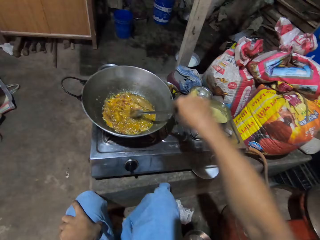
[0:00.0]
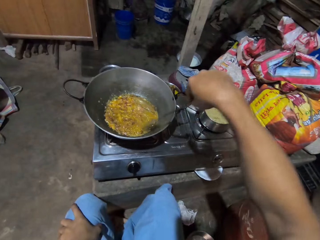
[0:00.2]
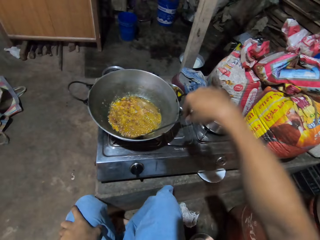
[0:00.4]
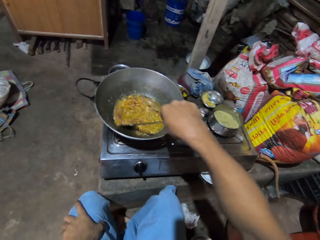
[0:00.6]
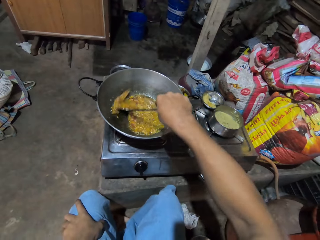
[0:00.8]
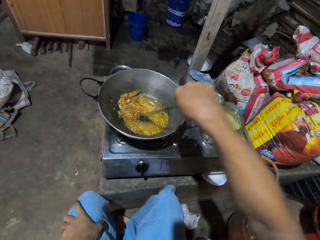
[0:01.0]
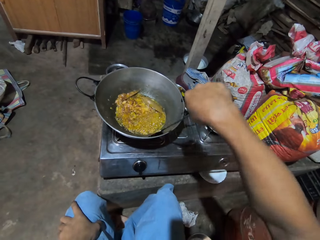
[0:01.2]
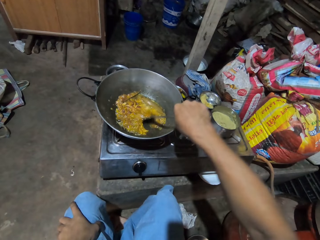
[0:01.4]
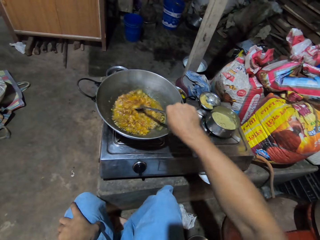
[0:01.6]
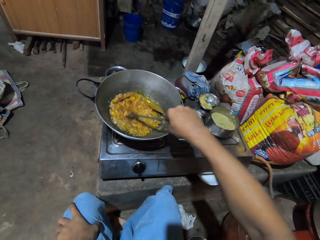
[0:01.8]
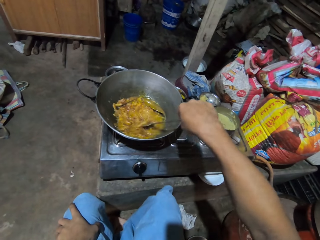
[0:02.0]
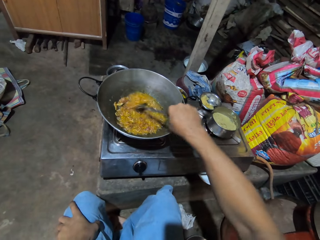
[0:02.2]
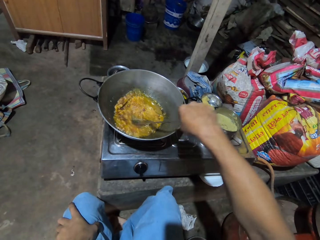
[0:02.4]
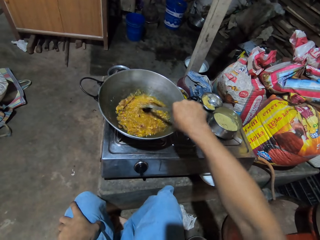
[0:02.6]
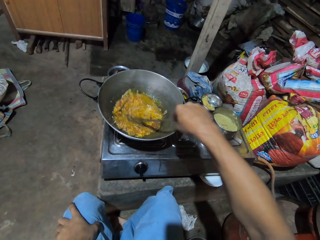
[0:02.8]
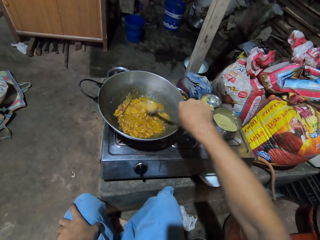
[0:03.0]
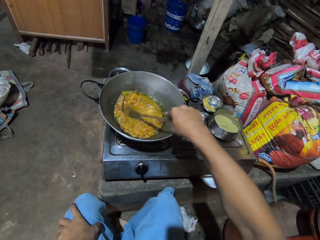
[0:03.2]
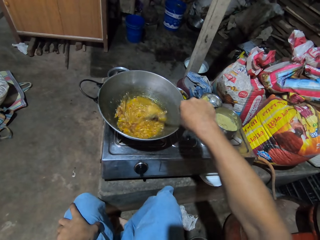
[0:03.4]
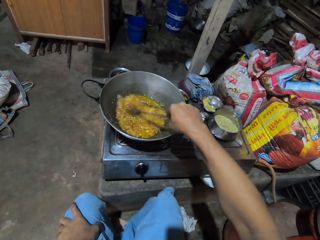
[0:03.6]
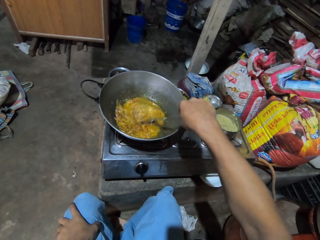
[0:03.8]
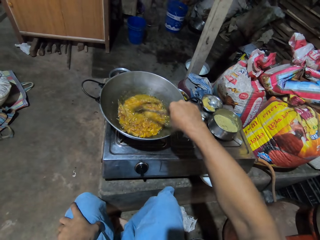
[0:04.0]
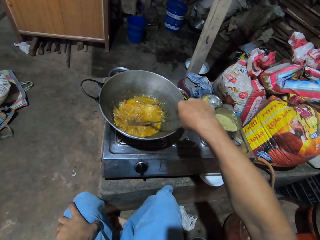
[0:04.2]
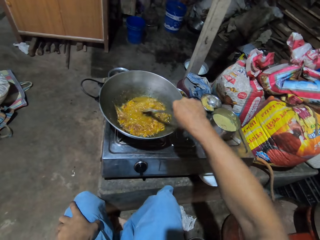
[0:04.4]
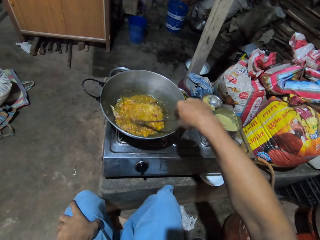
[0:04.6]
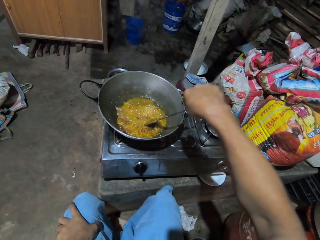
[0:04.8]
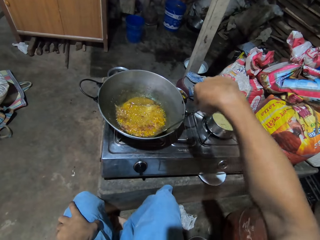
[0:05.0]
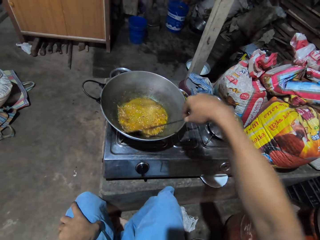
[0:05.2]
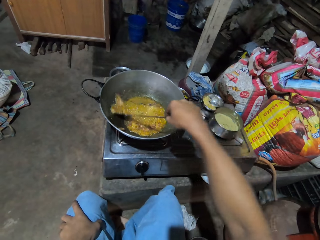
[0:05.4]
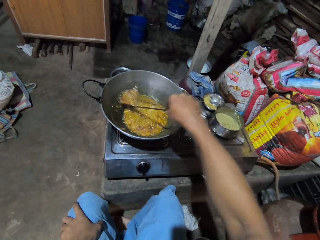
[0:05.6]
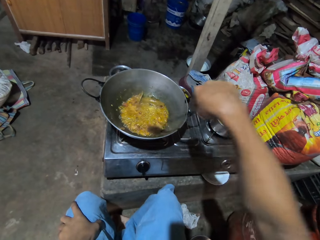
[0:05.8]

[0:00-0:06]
The camera wearer stirs the food in the pan with a metal spoon.

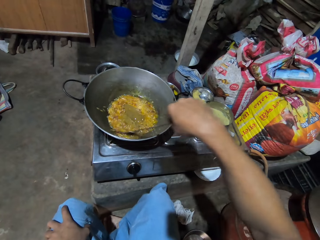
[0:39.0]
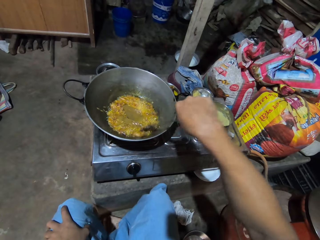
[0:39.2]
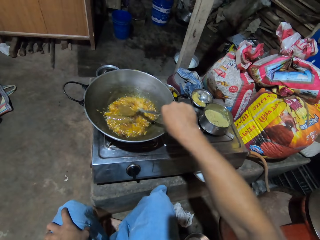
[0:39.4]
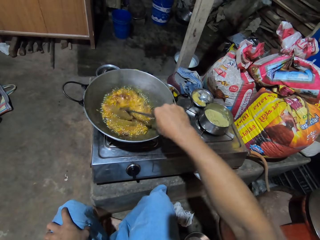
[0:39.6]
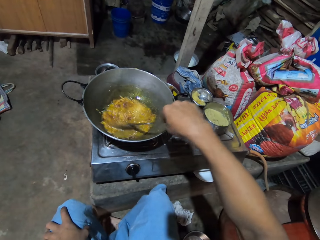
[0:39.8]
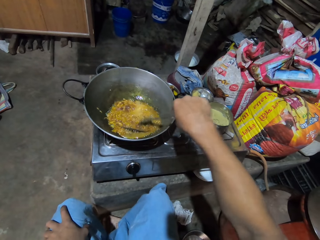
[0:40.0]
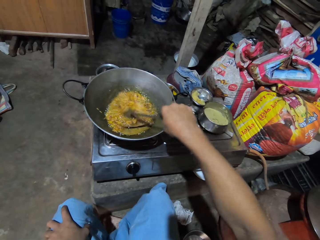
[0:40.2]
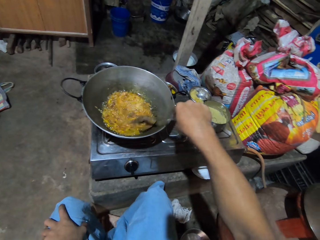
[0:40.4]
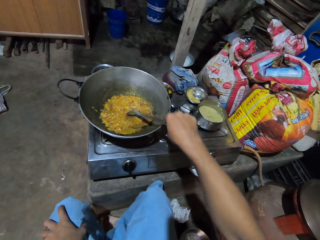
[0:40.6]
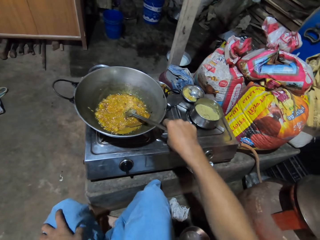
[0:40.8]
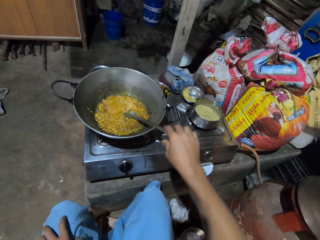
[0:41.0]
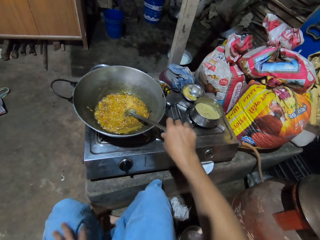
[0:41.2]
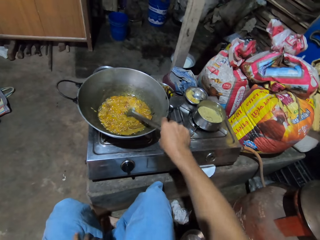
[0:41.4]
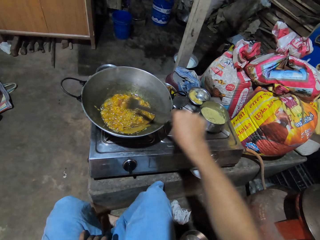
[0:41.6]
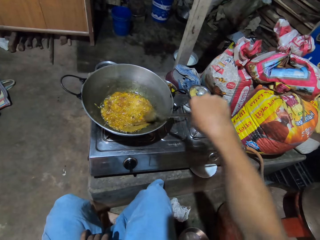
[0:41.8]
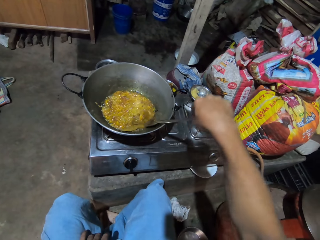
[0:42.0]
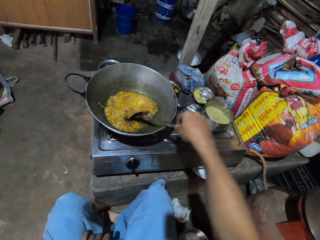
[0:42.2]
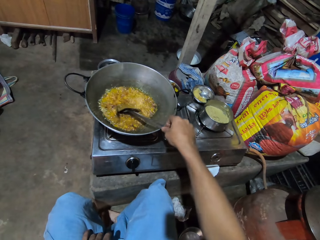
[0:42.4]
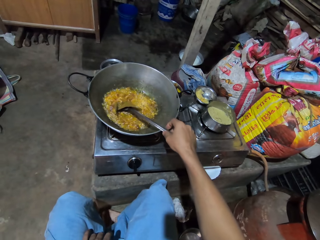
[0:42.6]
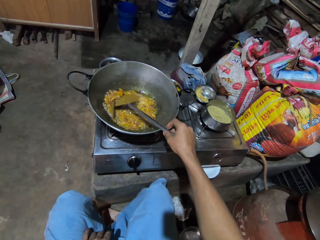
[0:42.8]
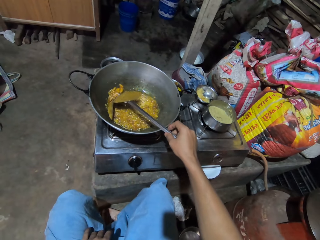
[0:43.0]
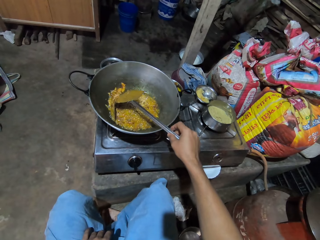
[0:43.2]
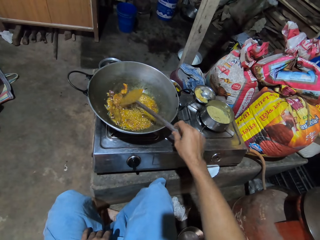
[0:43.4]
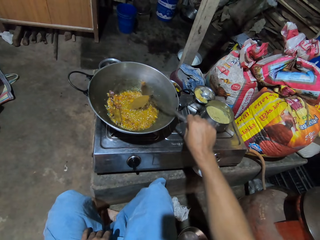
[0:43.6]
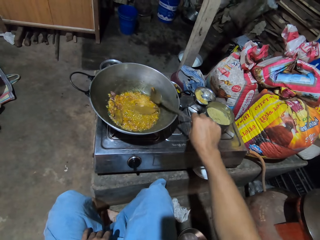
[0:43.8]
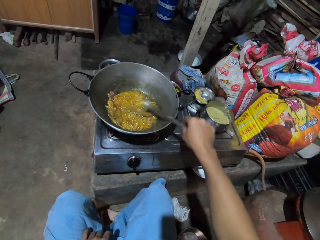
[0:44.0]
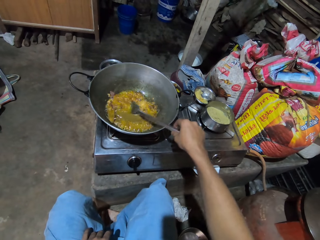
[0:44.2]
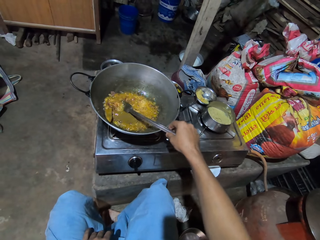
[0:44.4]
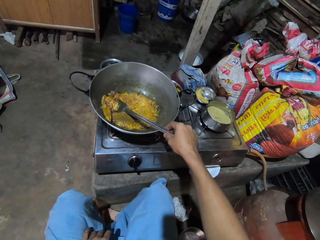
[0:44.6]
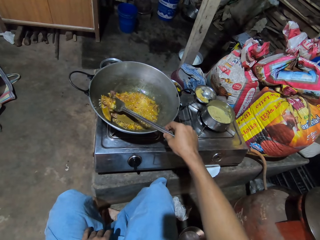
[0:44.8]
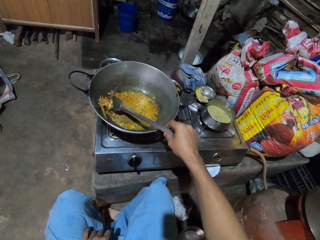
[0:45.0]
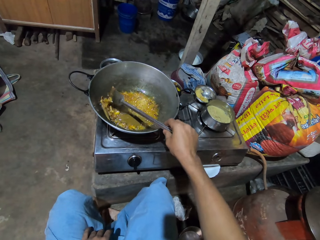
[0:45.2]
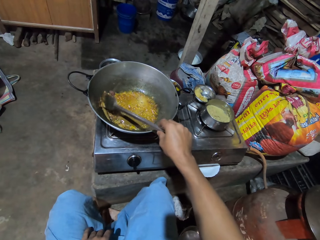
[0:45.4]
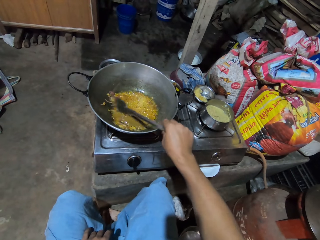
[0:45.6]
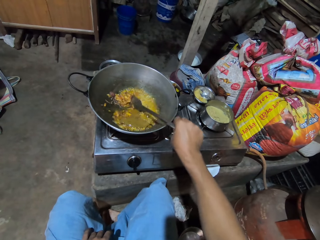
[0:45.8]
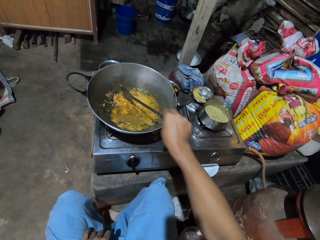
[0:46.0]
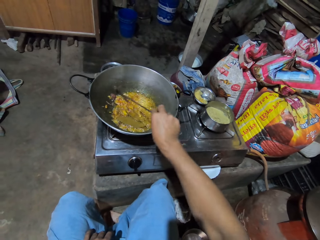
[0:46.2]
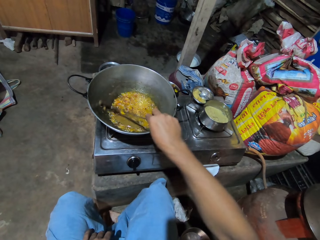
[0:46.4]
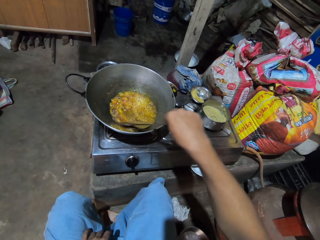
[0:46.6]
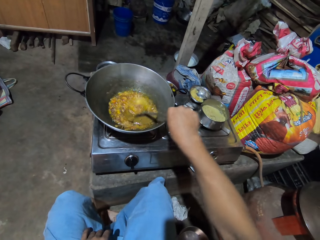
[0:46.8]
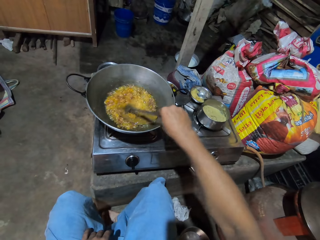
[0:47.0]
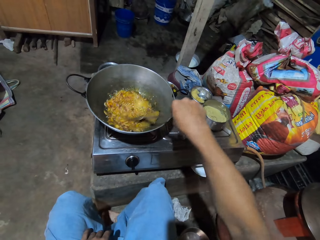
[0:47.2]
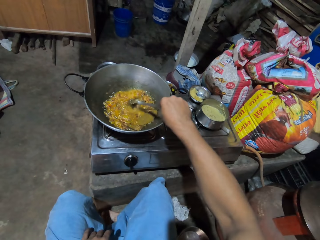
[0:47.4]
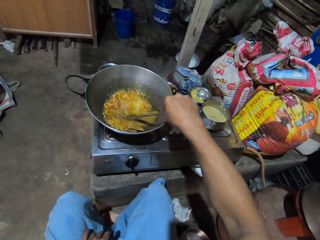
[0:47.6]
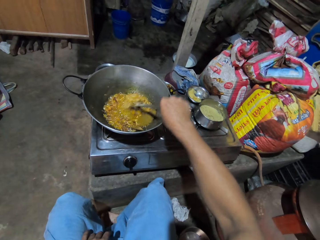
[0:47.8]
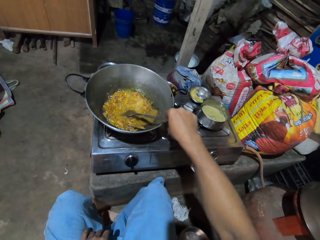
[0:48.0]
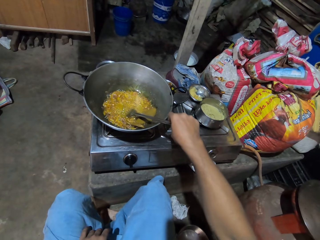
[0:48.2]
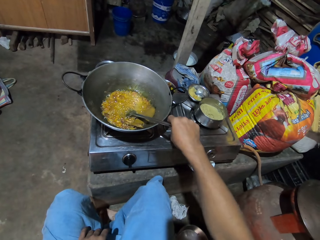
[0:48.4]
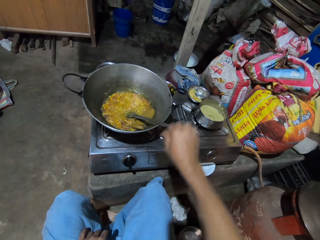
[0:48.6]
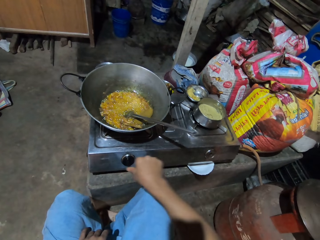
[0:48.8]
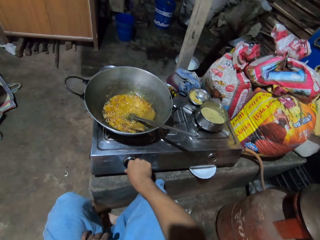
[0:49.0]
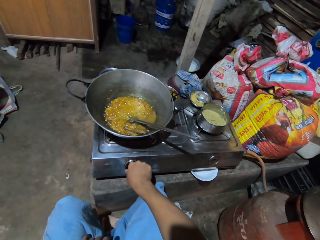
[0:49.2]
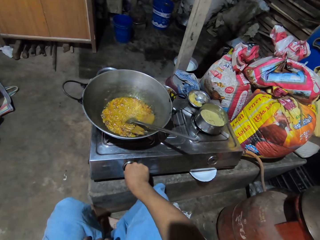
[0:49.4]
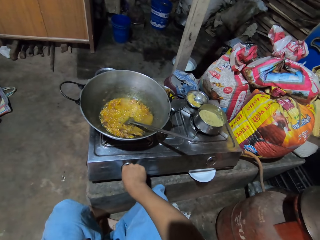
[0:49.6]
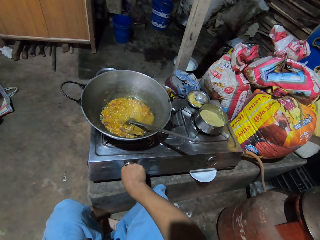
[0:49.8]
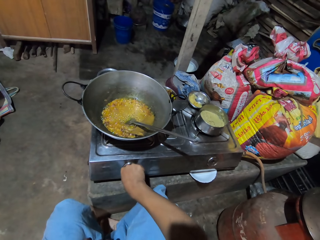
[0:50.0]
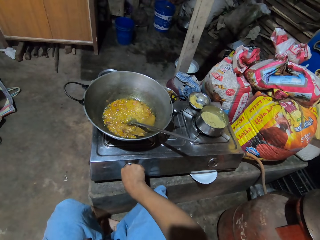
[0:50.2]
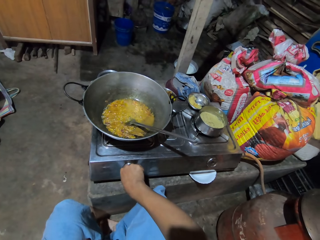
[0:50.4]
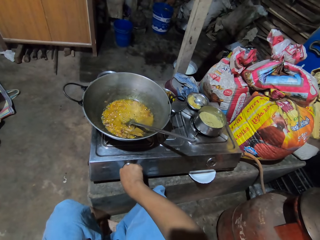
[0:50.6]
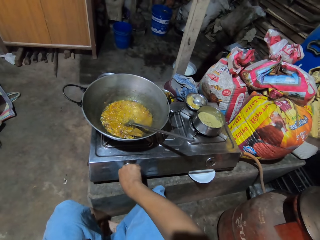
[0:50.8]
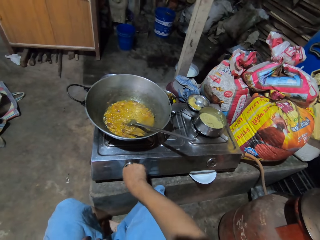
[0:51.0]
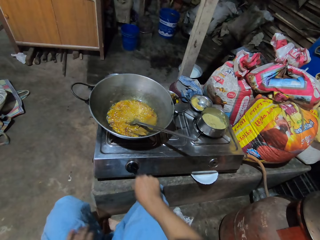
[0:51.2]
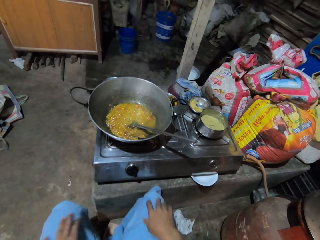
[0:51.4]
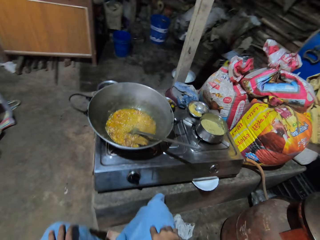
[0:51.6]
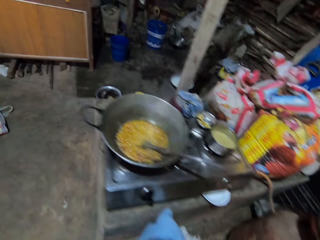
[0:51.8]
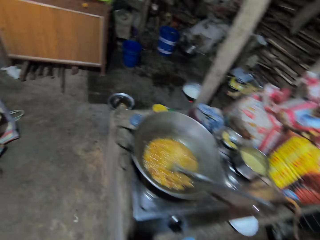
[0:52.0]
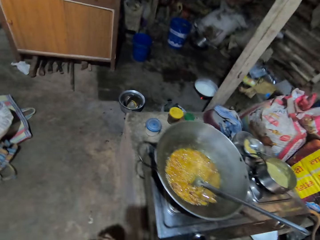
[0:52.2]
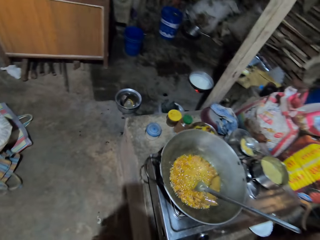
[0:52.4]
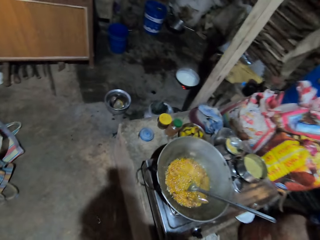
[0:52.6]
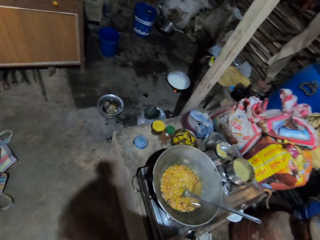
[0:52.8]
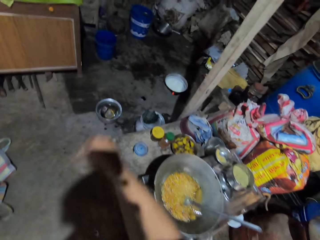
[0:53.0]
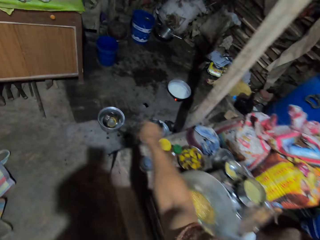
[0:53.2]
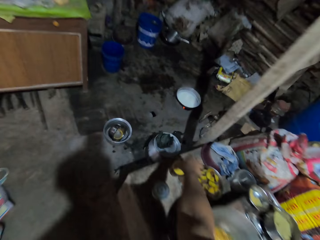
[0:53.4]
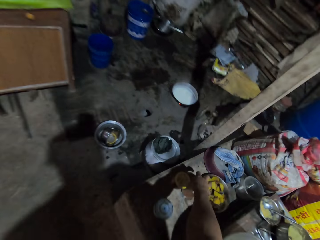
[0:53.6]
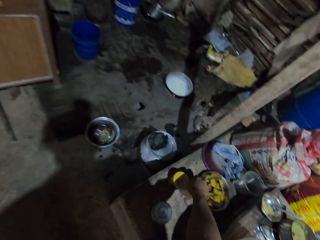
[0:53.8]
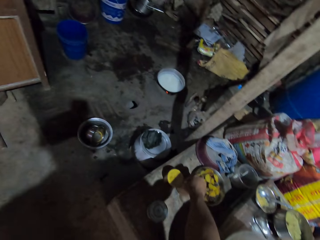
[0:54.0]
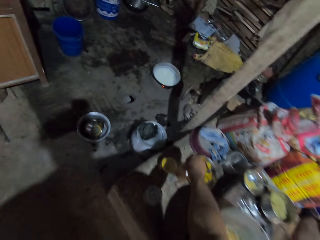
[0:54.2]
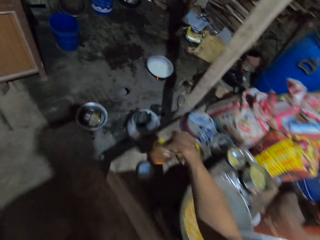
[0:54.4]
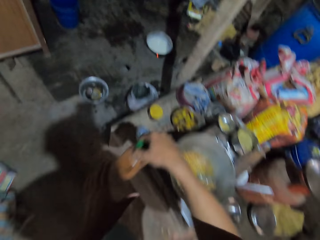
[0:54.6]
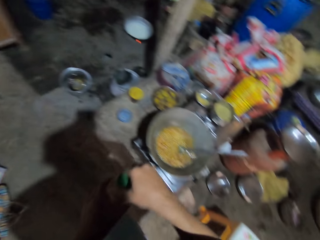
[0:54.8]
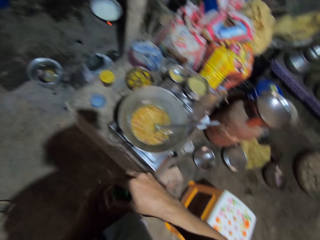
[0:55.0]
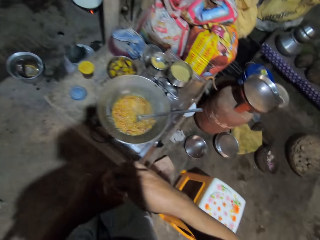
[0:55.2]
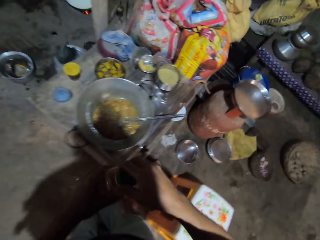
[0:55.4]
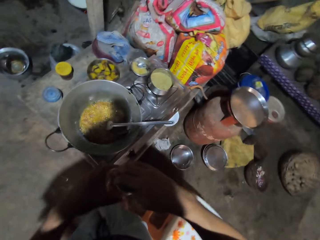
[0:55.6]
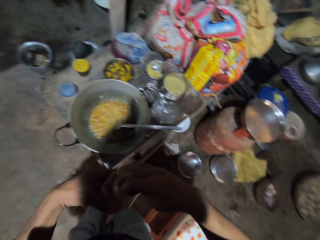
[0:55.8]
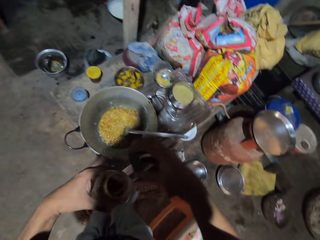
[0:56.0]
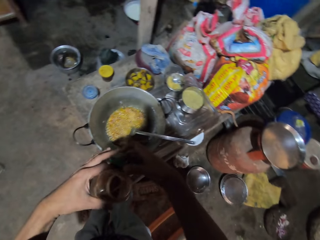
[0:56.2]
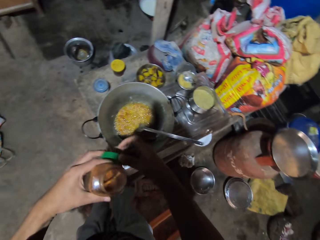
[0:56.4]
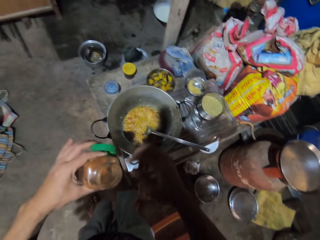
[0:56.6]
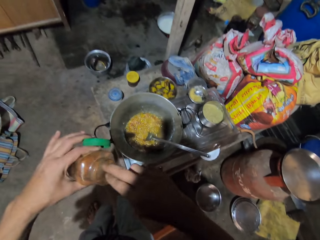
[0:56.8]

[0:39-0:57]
The camera wearer puts the spatula on the pan. They pick the spatula and stir the food on the pan. They put the spatula on the pan. They turn off the gas cooker. They regulate the cooker. They walk around. They pick the chili container. They open the lid of the chili container.
